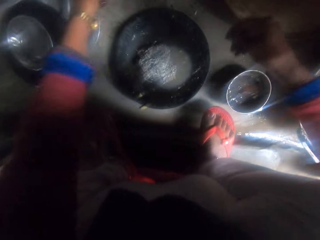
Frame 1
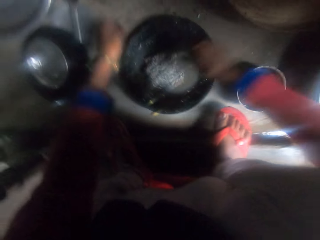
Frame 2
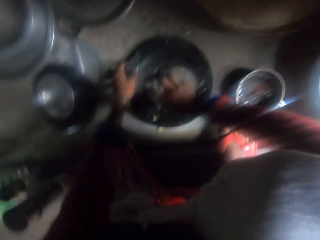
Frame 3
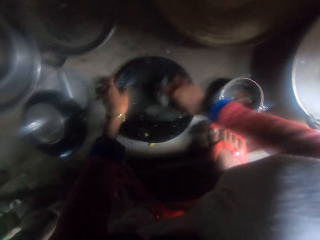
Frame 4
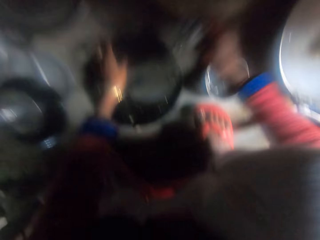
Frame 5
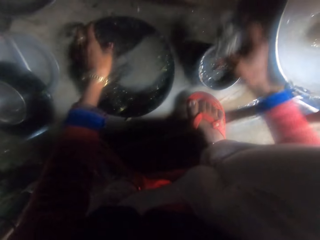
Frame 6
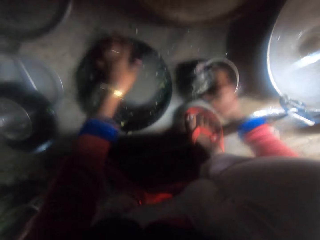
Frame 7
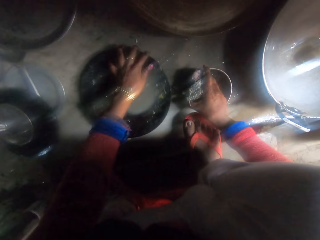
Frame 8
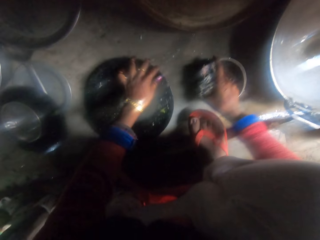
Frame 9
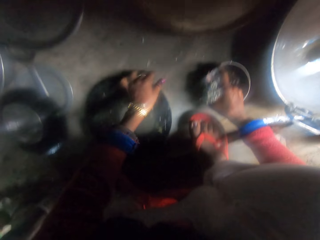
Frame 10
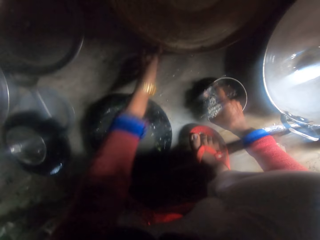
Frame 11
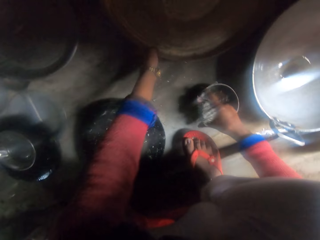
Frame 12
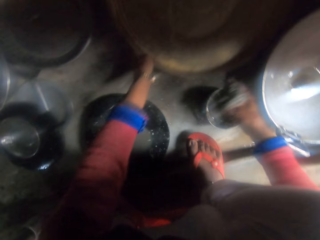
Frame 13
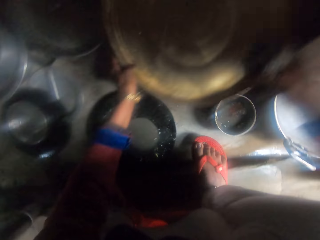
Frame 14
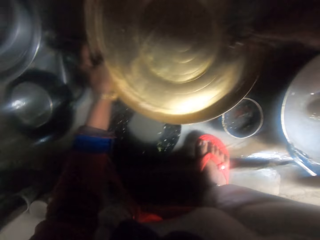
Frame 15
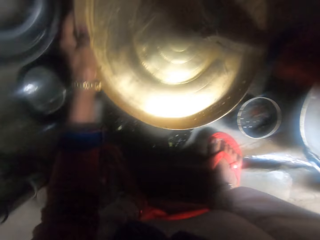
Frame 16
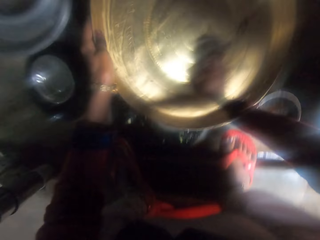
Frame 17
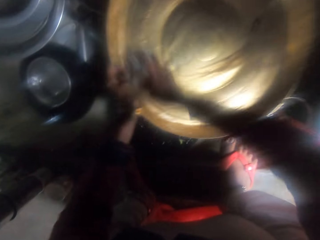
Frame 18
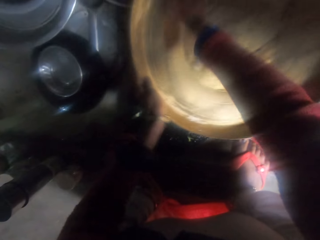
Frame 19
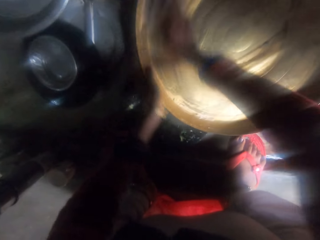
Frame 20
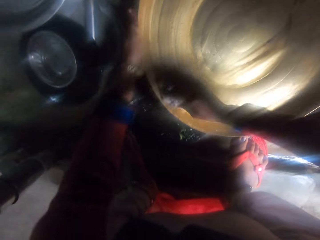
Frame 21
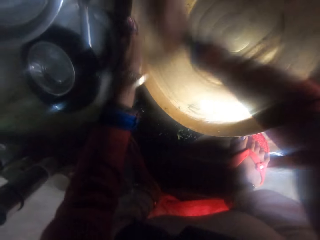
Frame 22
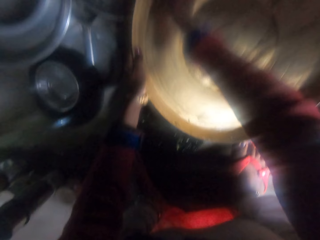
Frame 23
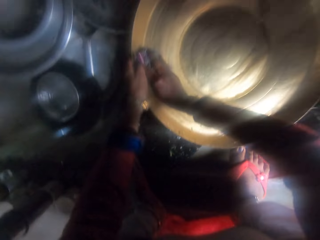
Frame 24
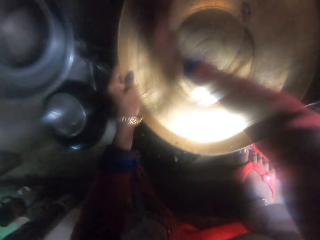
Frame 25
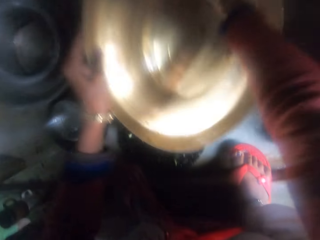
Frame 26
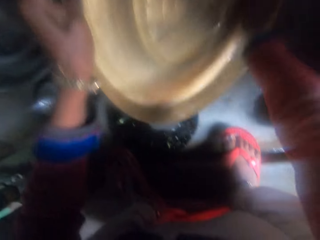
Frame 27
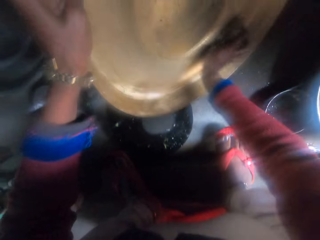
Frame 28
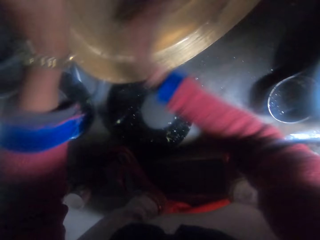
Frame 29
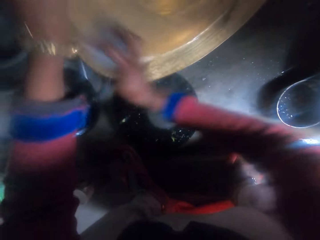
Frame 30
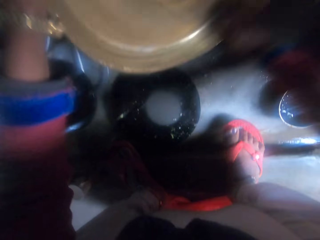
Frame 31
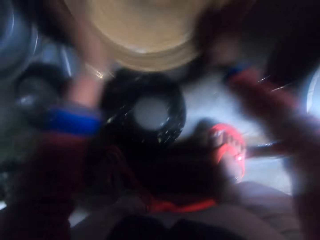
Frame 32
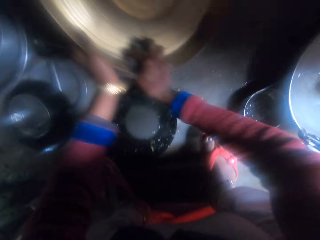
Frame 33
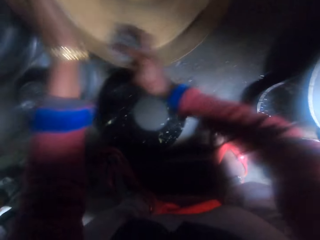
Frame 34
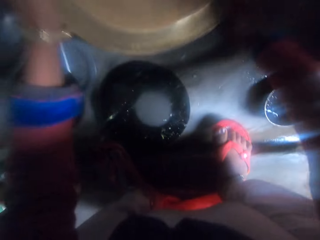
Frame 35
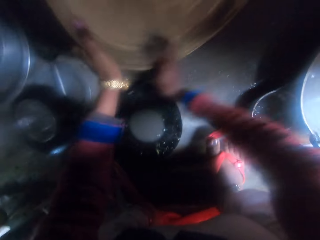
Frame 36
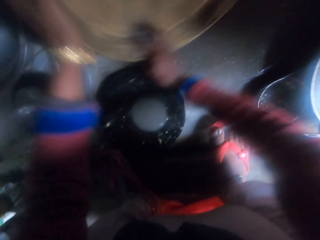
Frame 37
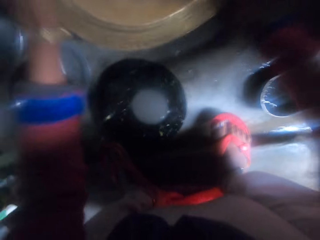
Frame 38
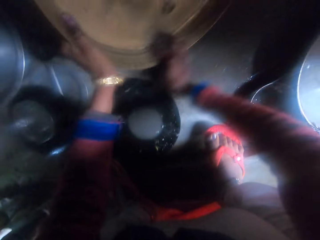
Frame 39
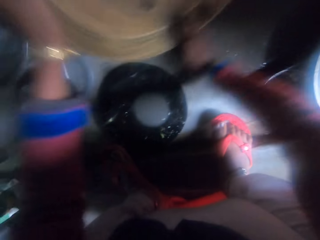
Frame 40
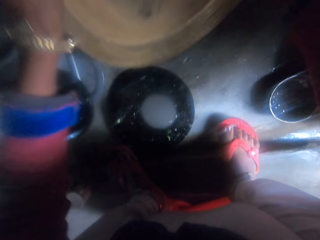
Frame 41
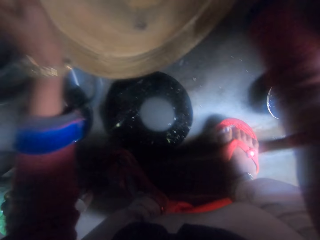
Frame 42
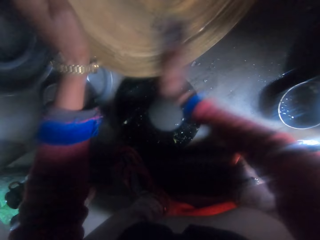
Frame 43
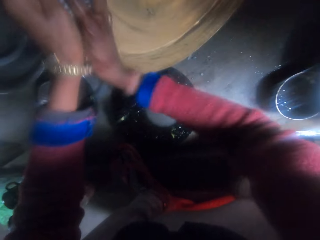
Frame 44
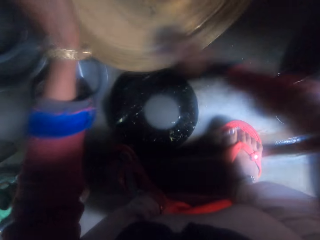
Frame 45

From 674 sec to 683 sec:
The camera wearer drops the spoon. They pick up the sponge. They pick up the large tray and wash the tray with the sponge.

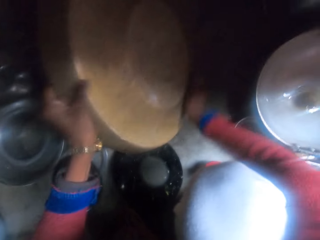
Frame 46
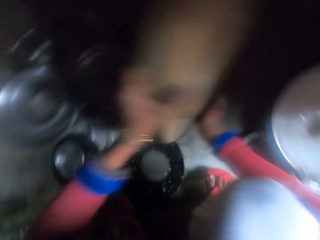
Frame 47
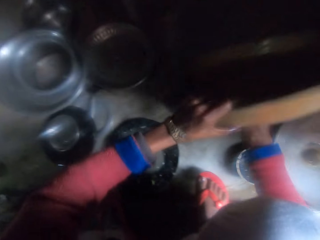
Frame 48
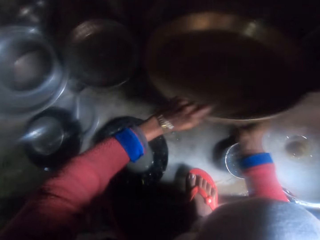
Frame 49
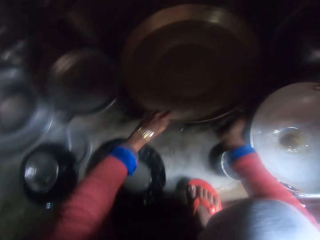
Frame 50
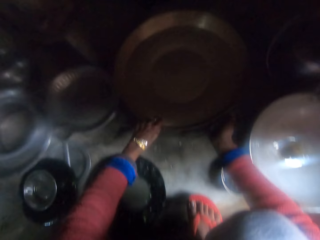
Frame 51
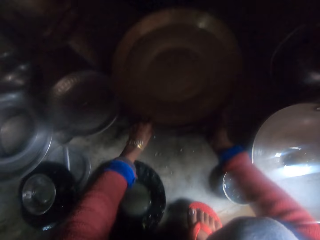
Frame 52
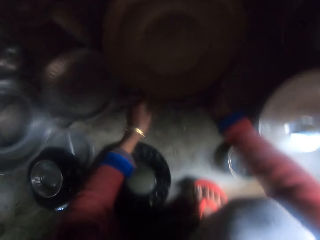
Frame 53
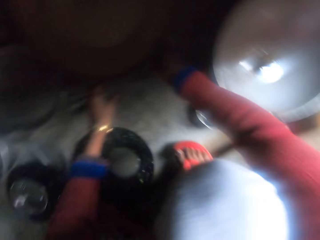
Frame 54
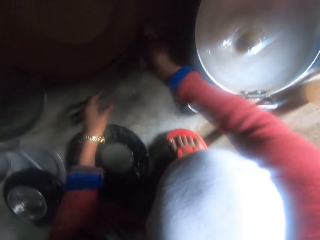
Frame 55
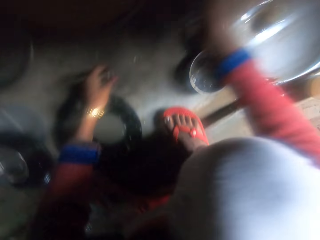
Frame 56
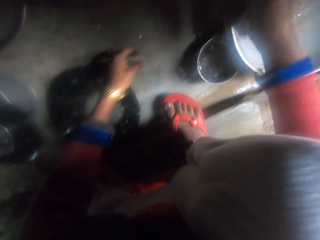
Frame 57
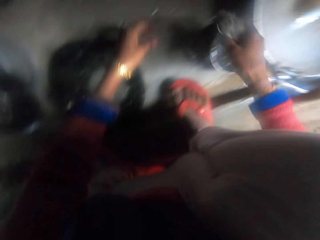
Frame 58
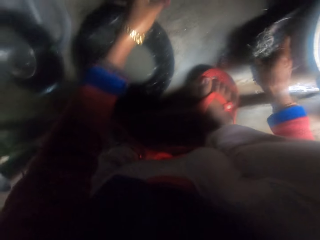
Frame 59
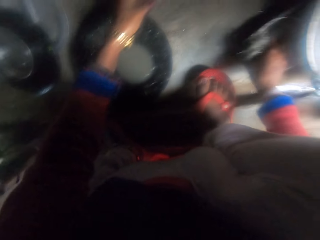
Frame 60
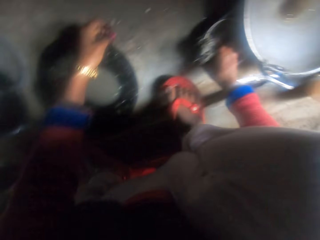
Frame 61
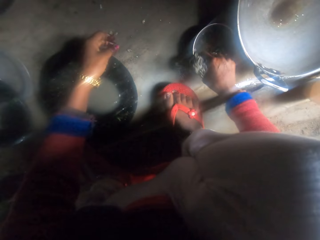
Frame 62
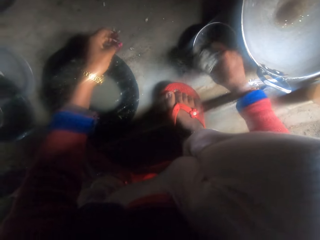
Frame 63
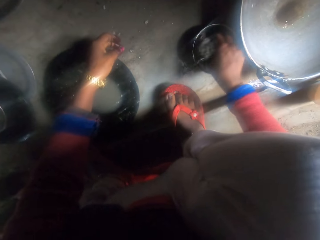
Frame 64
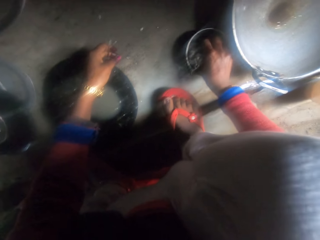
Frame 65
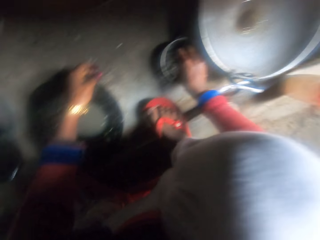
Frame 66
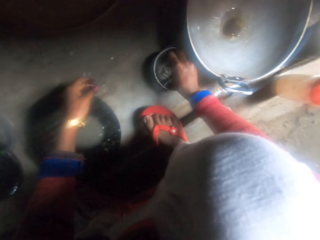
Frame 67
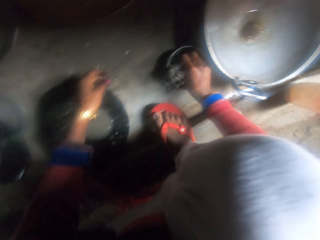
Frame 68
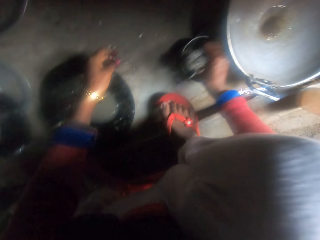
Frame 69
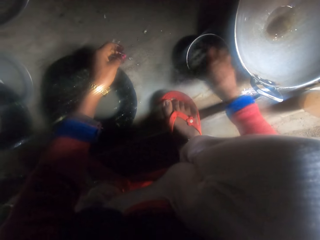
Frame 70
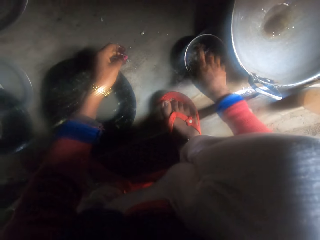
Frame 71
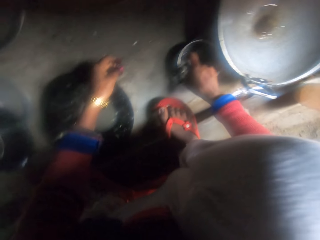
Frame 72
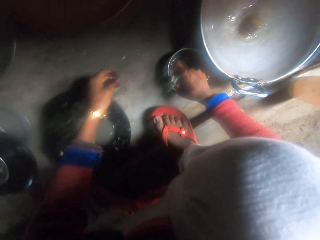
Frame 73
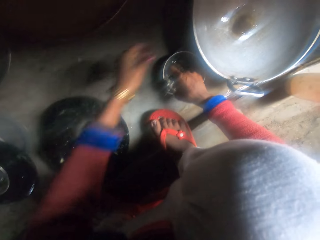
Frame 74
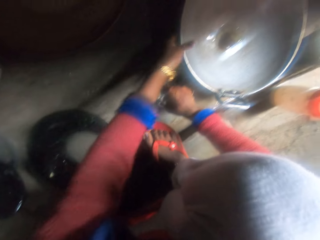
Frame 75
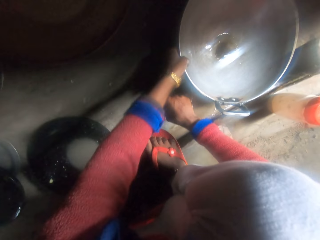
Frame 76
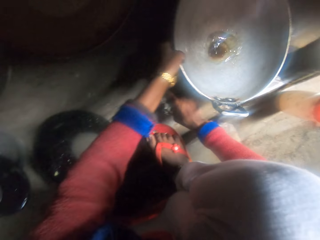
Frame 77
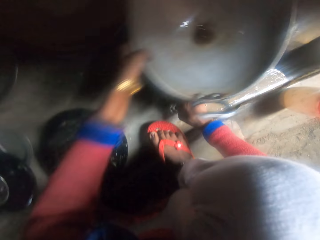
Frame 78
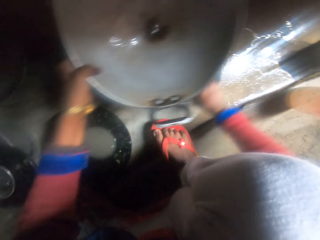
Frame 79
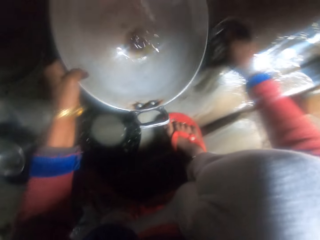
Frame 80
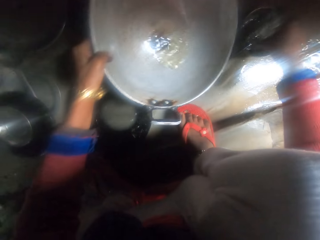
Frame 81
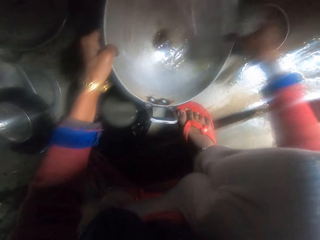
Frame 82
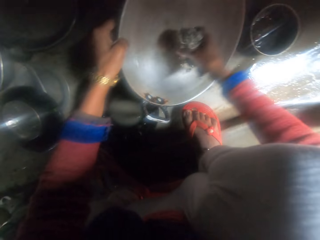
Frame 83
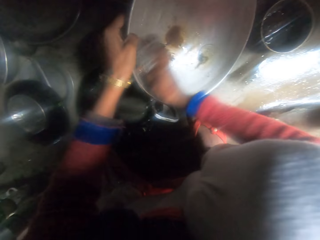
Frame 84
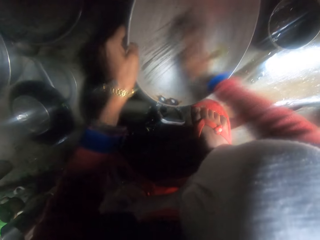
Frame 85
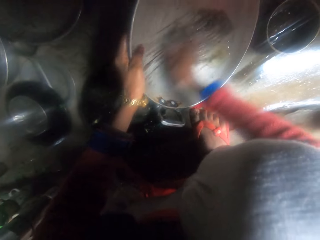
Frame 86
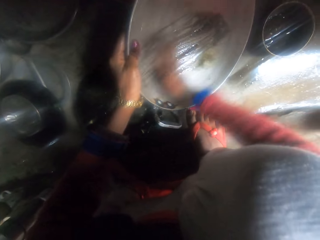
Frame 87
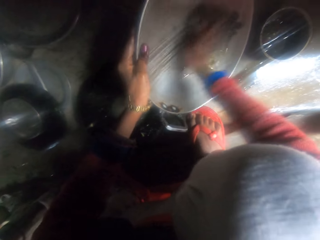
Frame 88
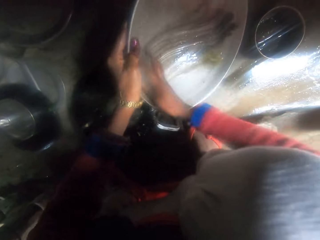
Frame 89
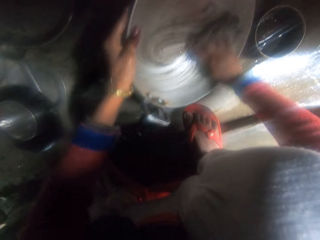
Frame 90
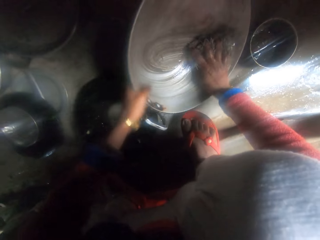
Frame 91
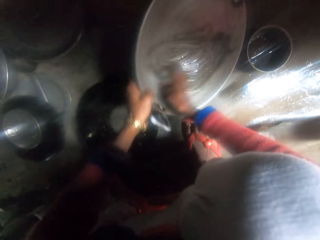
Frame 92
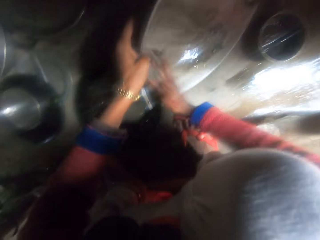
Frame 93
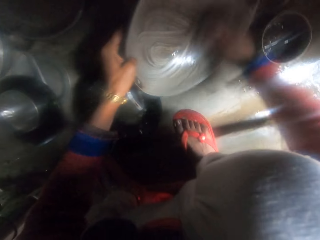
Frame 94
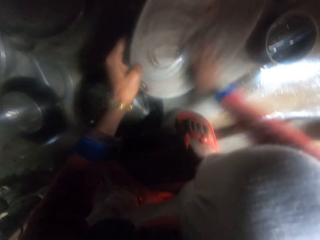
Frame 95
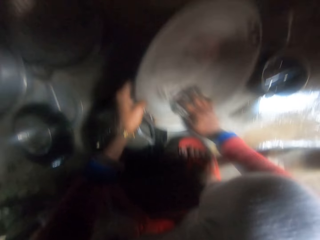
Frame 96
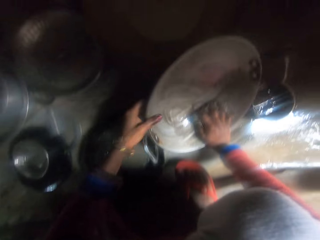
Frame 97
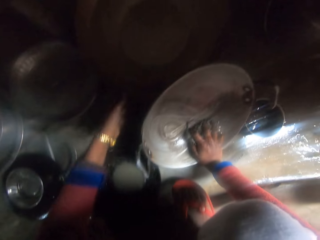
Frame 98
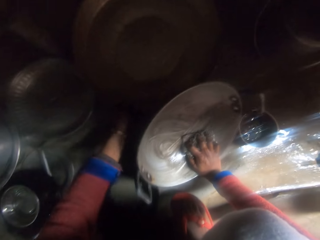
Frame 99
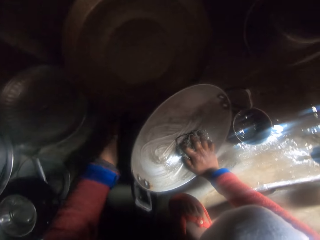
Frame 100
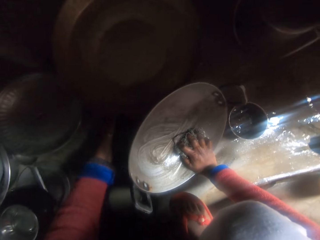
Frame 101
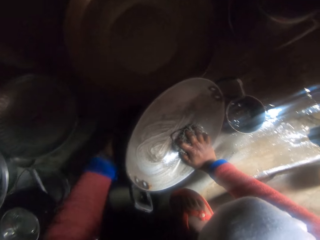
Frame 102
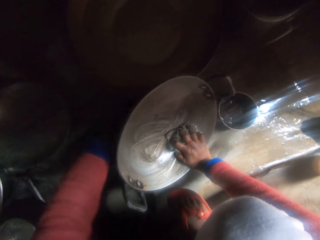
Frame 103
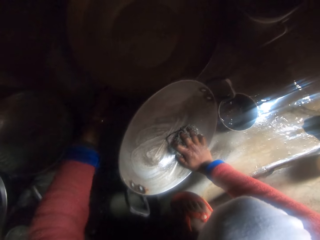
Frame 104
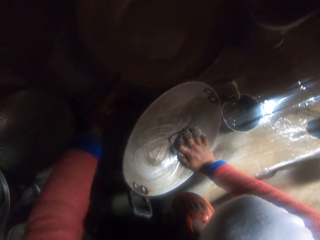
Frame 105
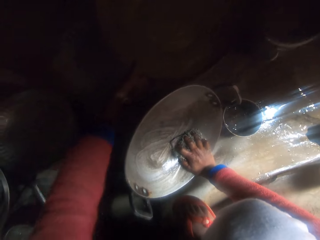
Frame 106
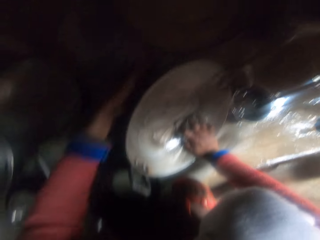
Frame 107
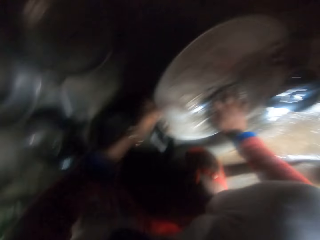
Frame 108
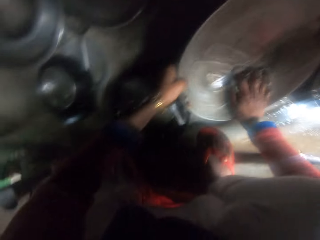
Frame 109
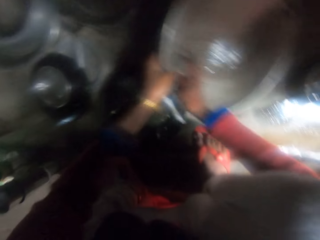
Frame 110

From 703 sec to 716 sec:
The camera wearer places a frying pan on the floor. They return the large tray. They dip a sponge in soap in a small bowl. They pick up the pot or frying pan and wash the pot with the sponge. They push the frying pan on the ground.
